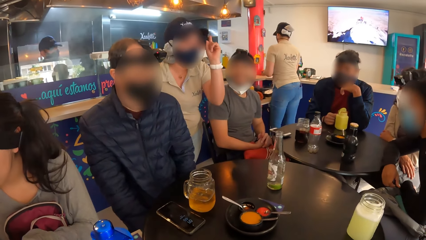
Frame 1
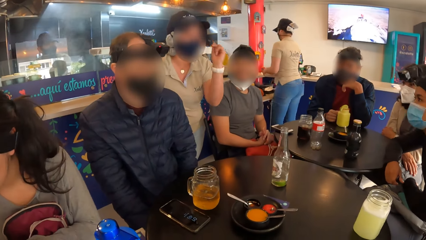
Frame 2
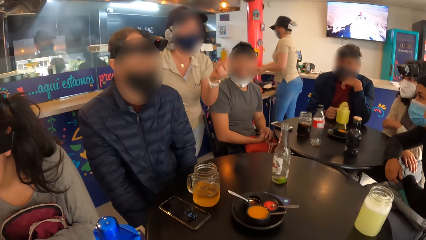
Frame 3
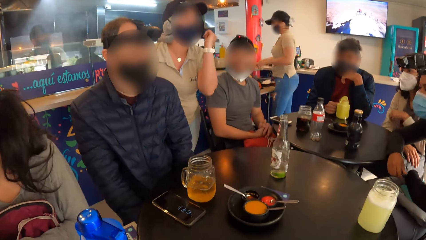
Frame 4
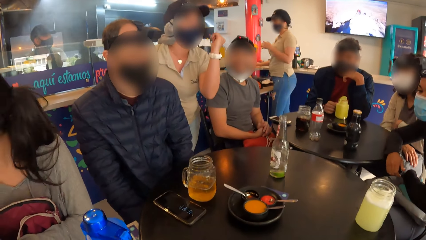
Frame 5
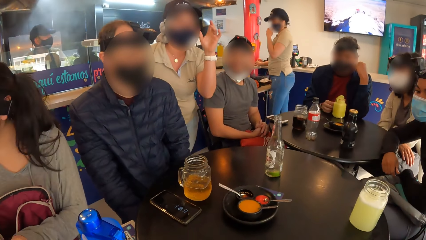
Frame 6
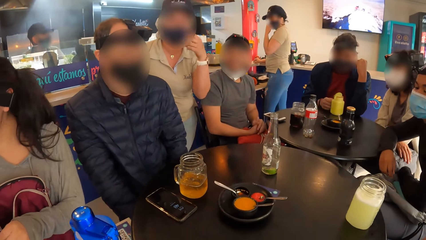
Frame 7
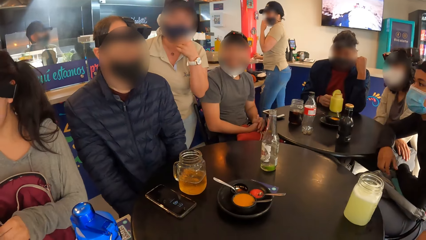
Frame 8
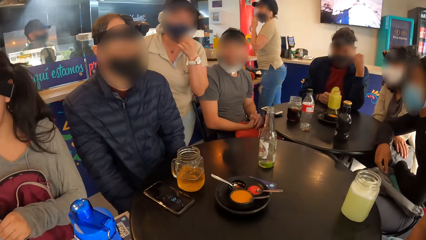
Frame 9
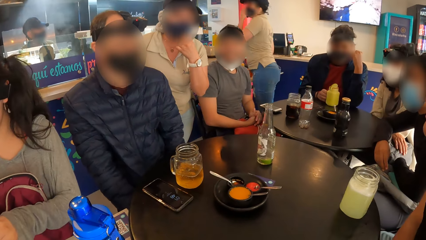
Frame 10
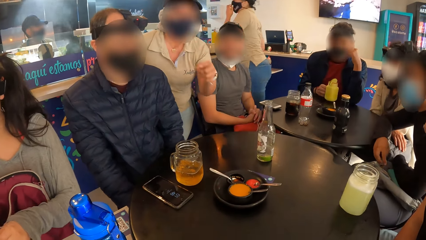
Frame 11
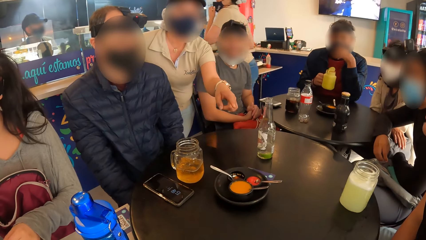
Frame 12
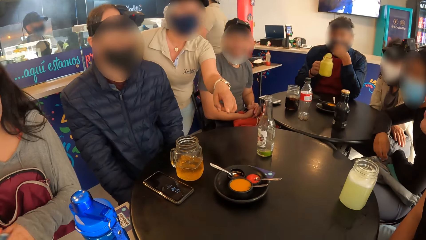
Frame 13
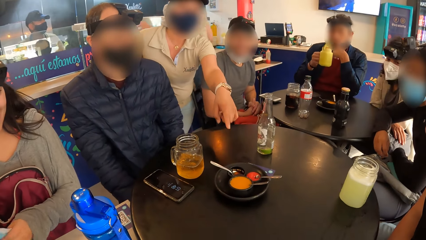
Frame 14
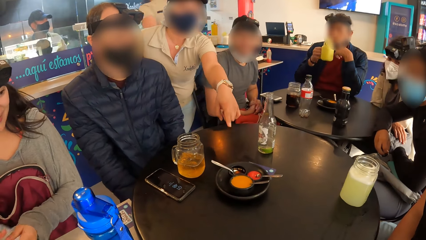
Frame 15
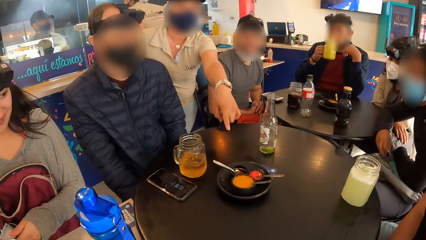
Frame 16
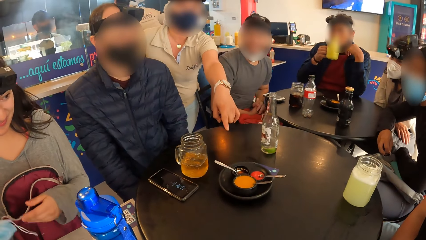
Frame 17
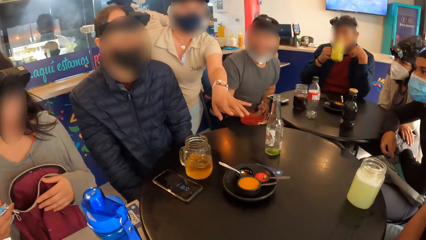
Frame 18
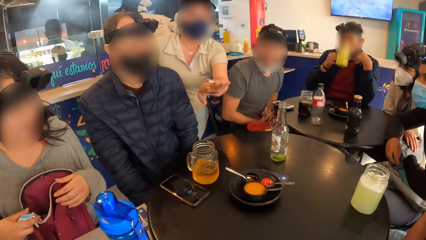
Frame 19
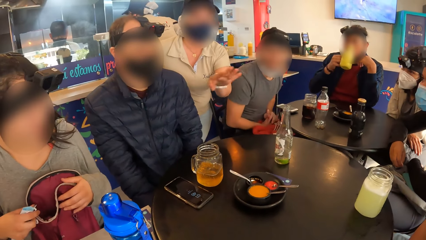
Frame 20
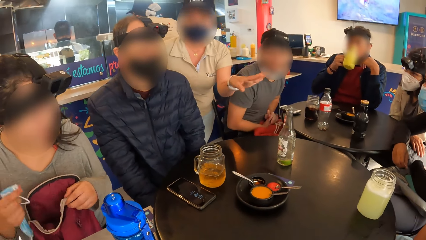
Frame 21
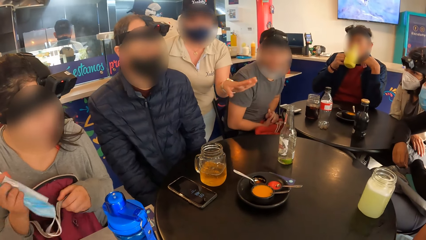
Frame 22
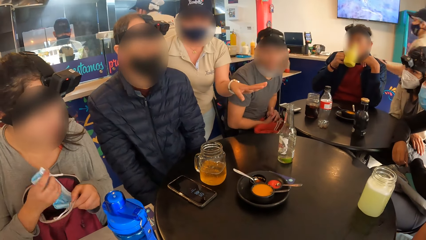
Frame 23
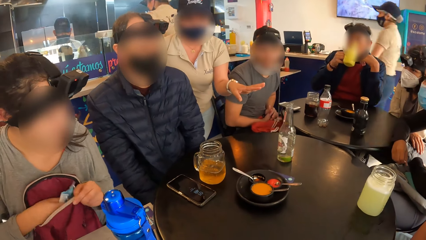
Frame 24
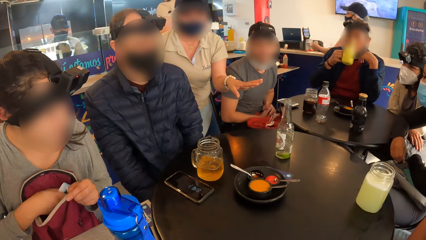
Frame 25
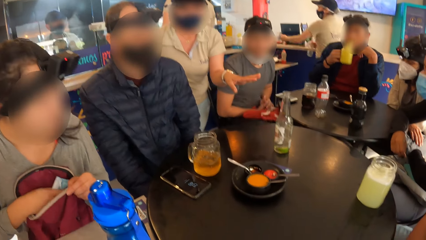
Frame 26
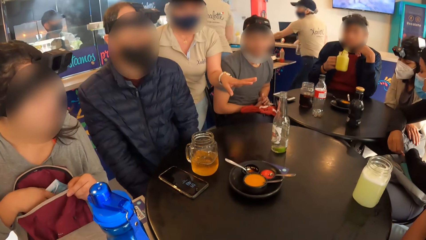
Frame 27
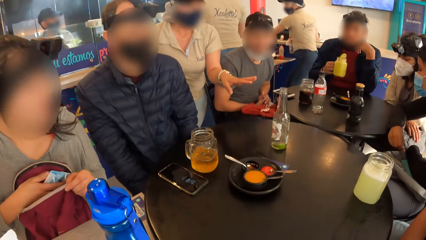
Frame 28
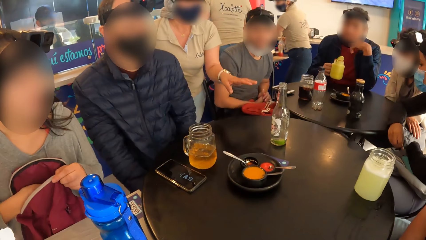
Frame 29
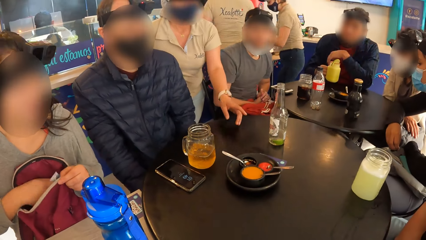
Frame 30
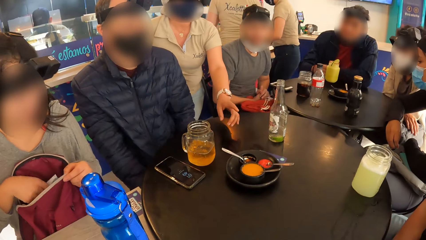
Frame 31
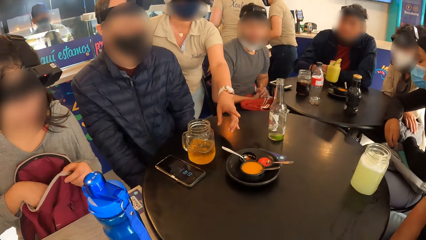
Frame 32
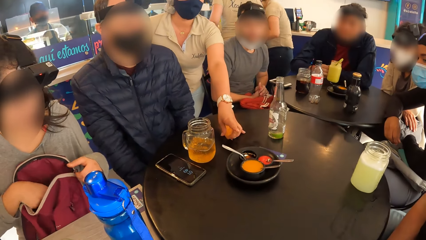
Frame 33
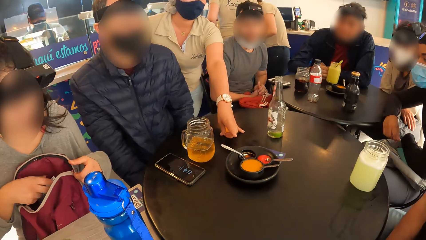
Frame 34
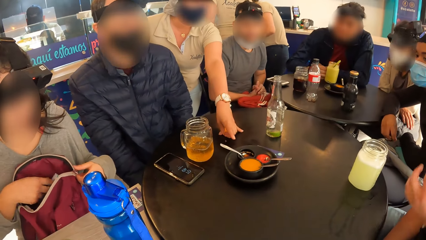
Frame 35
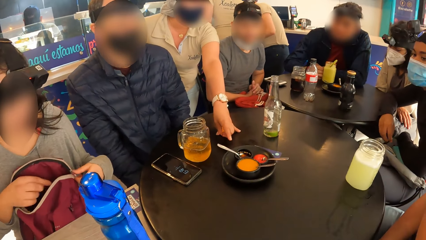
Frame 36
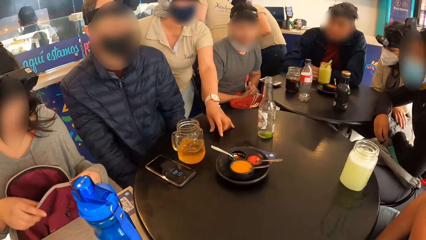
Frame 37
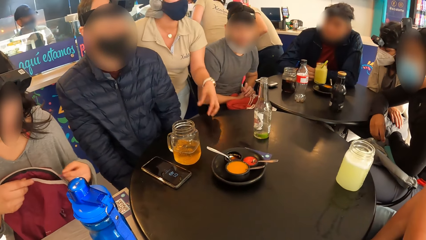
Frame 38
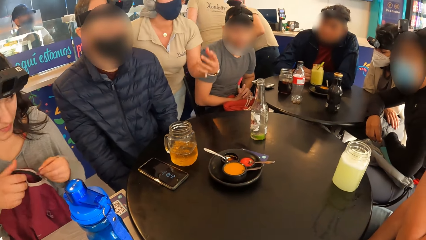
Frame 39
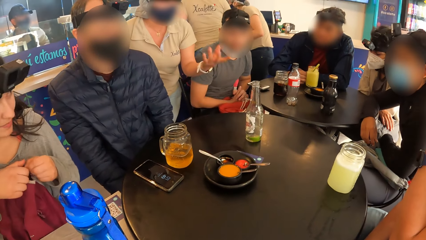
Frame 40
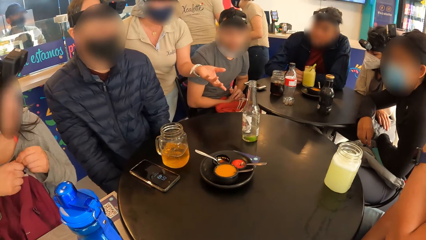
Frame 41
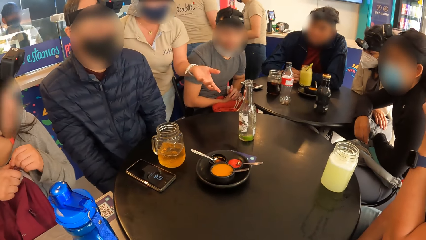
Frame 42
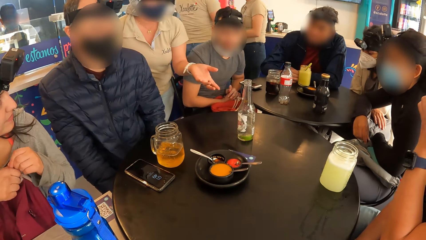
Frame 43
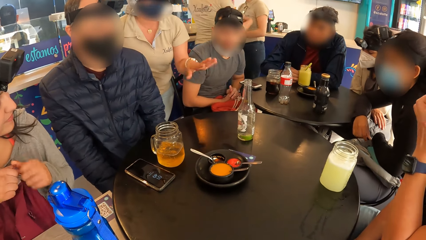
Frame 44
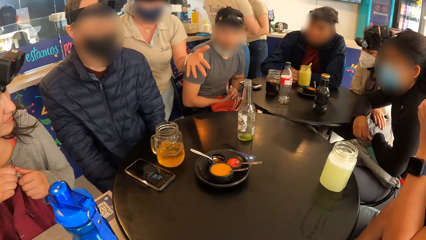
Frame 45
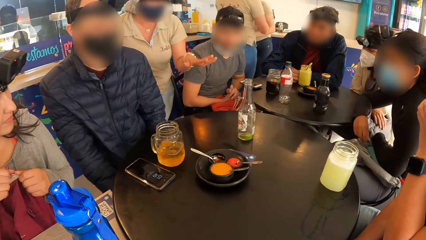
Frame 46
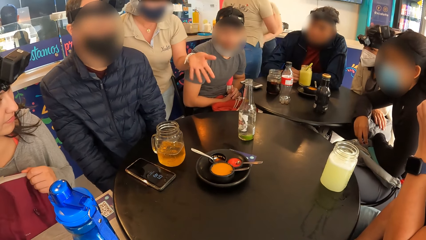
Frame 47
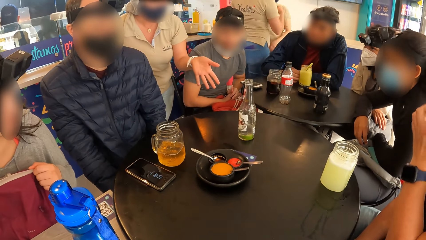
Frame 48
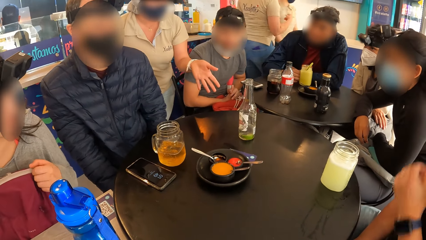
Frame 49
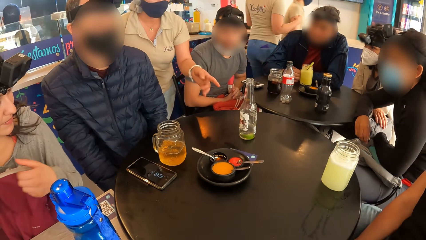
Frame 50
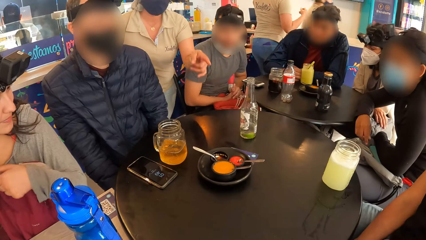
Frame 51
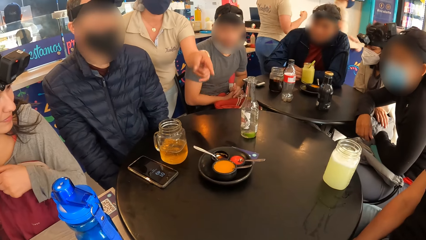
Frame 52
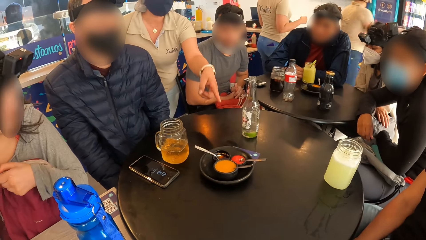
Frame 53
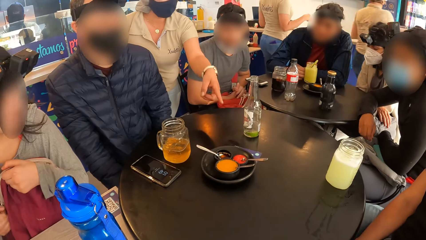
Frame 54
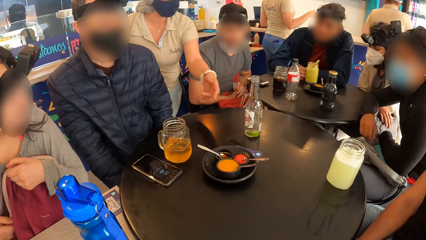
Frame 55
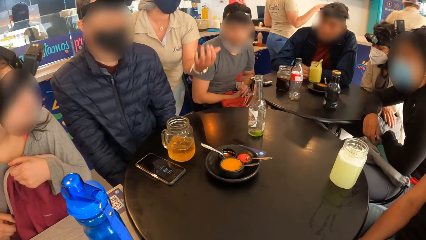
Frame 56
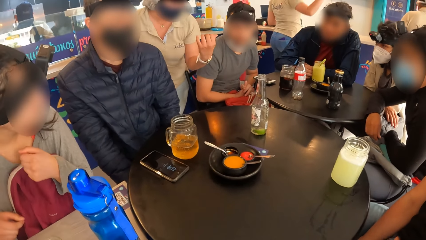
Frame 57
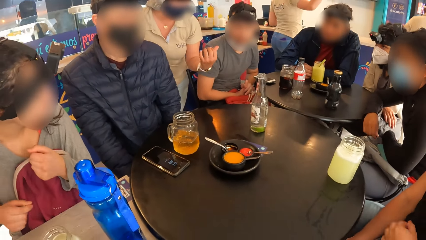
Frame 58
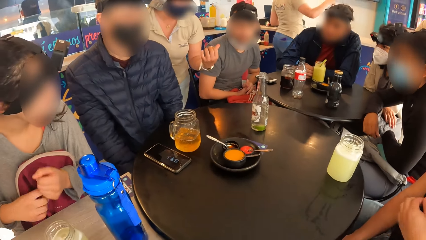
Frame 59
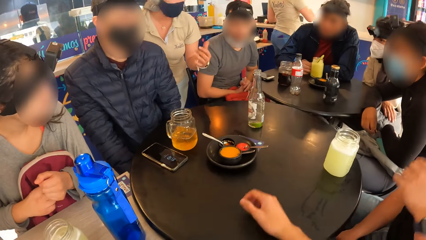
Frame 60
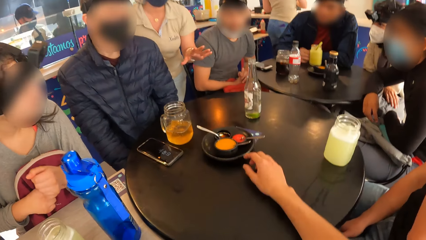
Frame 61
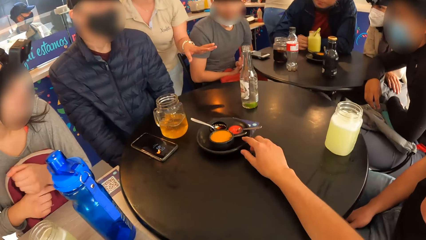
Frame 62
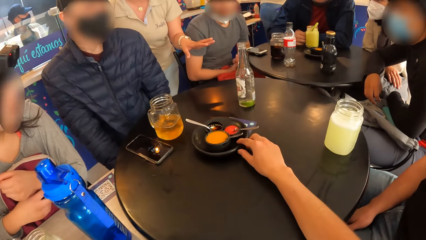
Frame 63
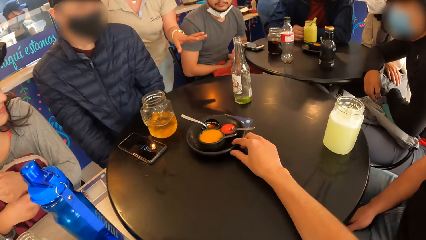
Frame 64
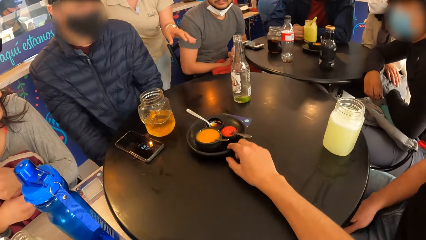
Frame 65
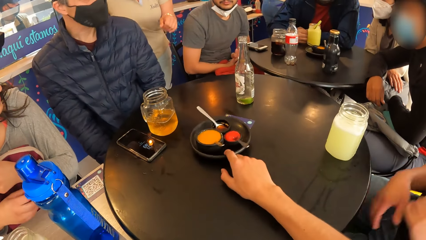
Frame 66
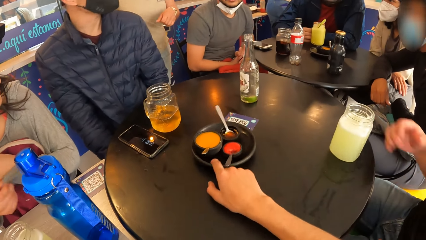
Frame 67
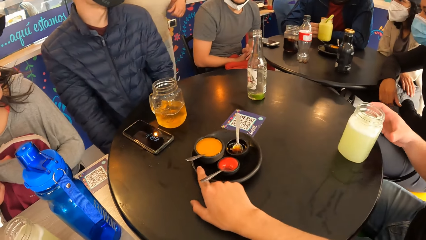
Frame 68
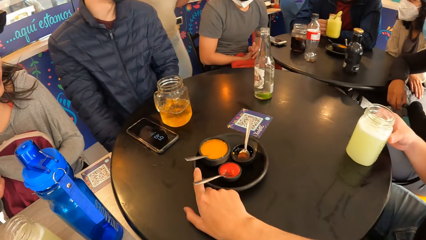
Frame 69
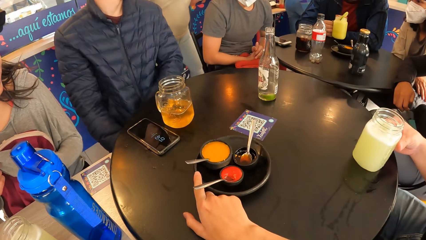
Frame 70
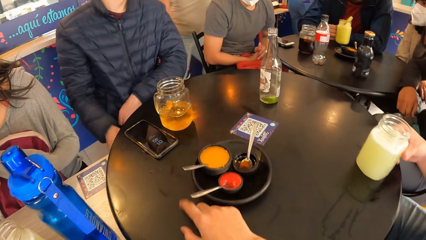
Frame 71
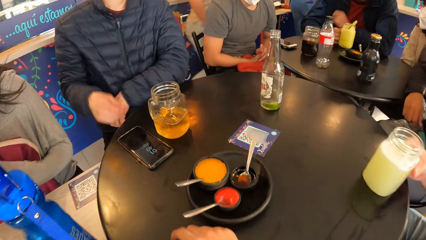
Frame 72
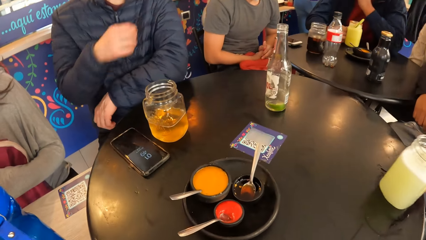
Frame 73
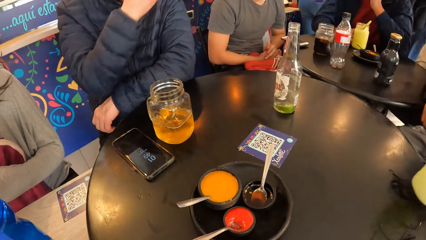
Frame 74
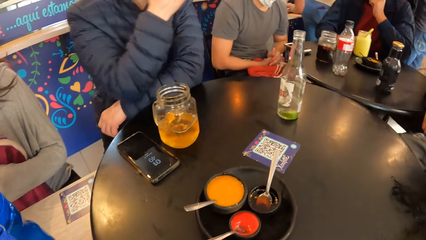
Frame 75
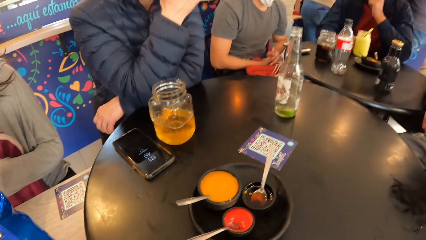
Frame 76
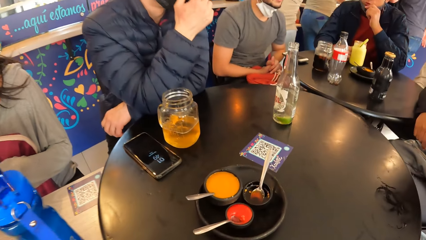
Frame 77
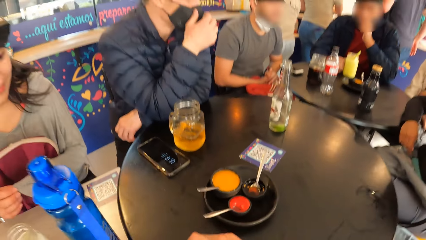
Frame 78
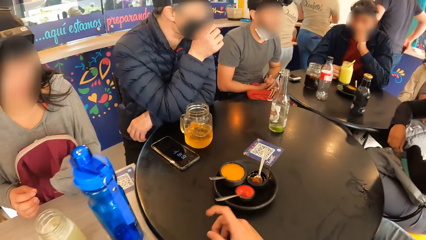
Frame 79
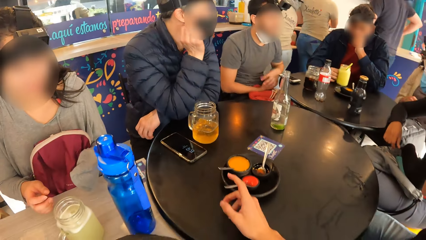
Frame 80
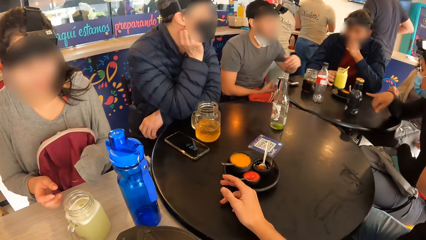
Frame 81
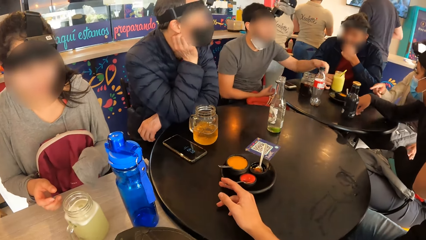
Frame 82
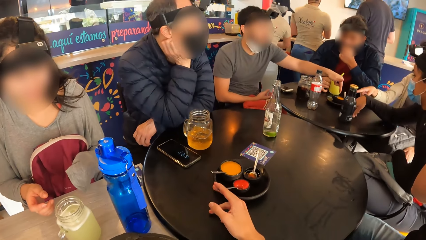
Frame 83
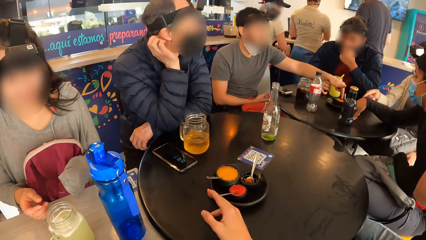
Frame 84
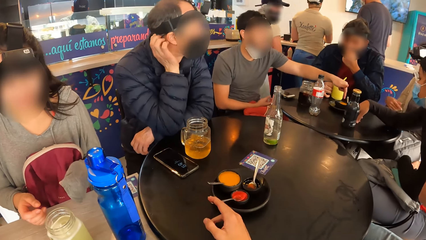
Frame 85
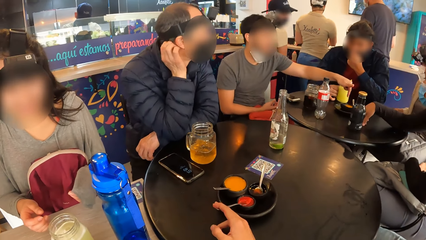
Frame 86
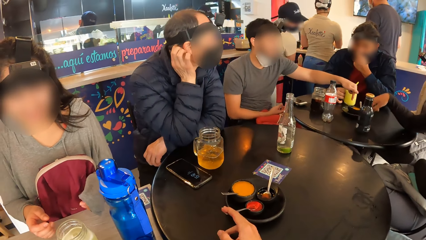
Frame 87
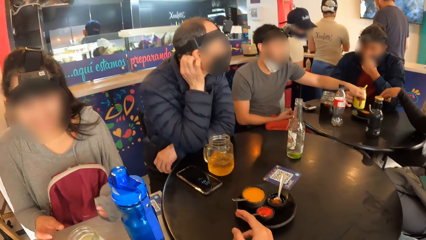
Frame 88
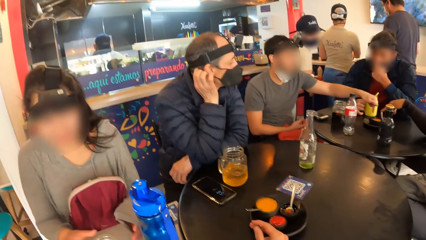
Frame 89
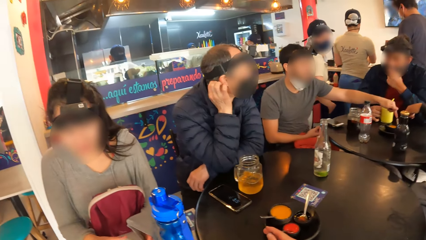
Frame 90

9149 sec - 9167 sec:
A lady gestures out with her hands. A man lifts a cup from the table with his right hand. The lady points at the table. The man drinks from the cup in his right hand. A woman puts the nose mask into a bag on her lap with her right hand. The man drops the cup on the table with his right hand. The lady points at the table. The lady gestures out with her hands. The woman closes the bag with her right hand. The camera wearer moves the plate on the table with his right hand. He holds the plate. Another woman lifts the cup from the table with her right hand. Another man raises his hand. The camera wearer picks up the spoon. A third man interacts with two other women.
